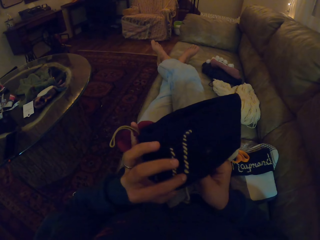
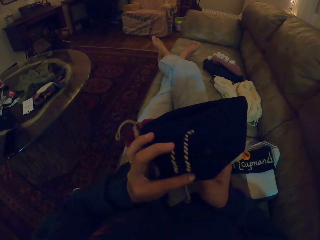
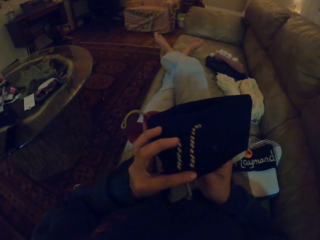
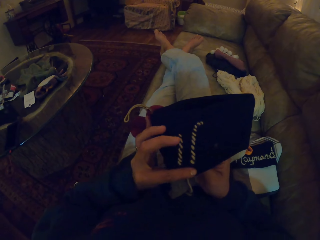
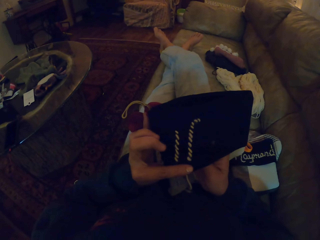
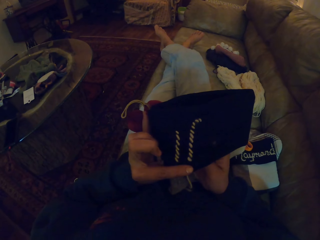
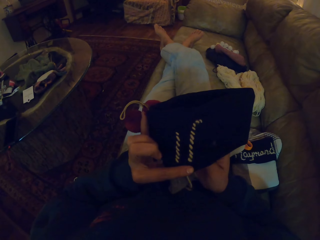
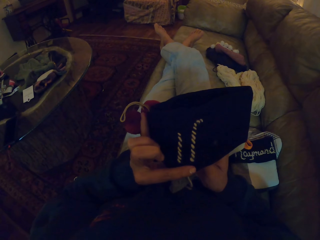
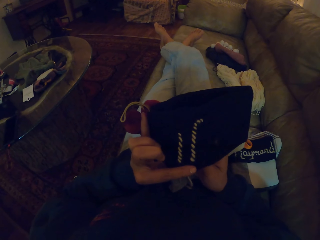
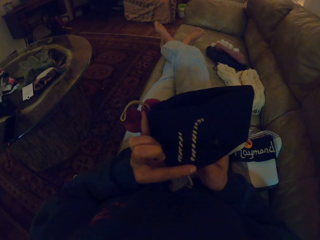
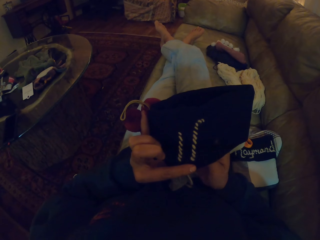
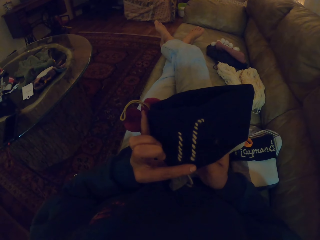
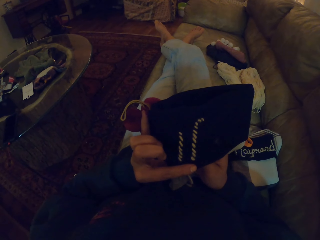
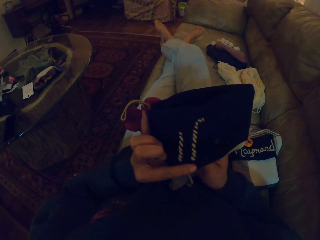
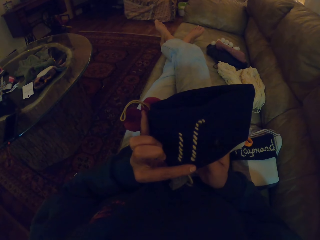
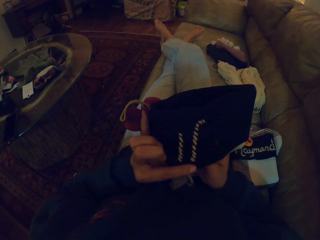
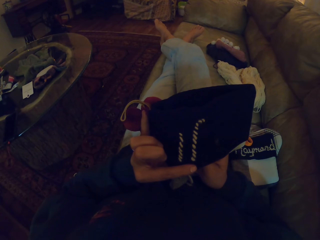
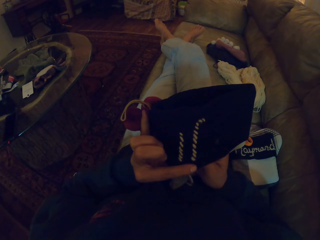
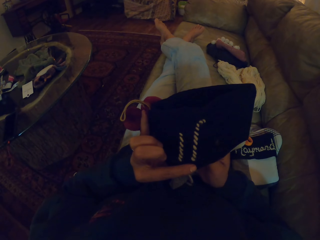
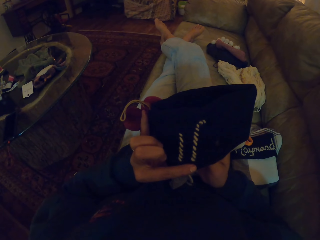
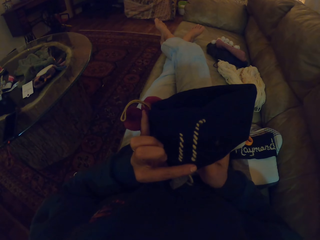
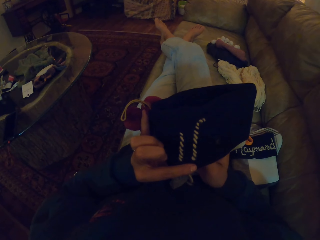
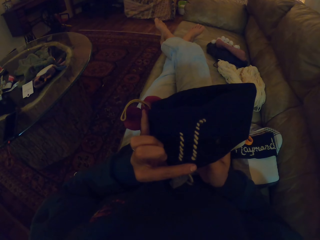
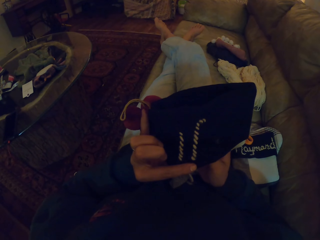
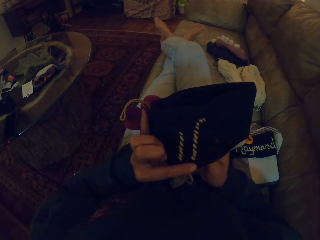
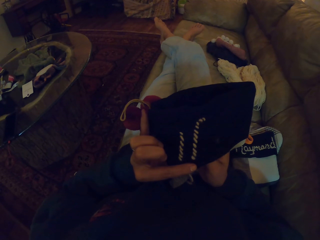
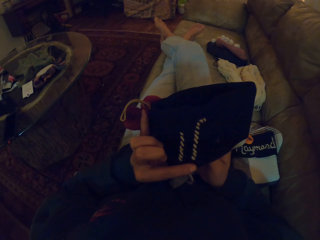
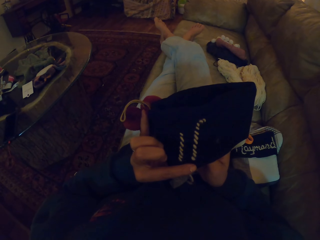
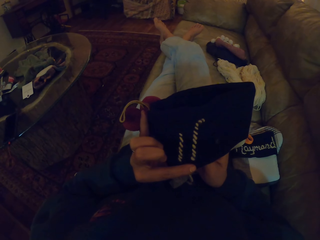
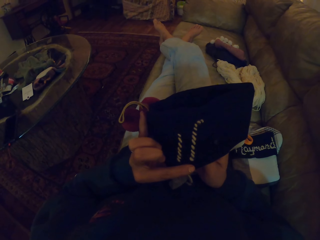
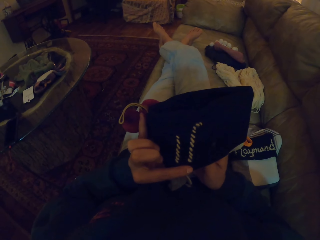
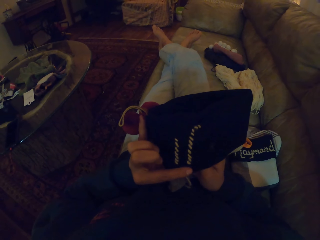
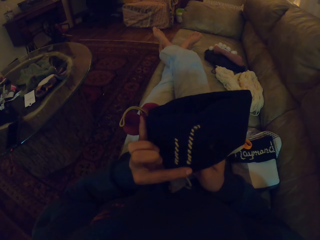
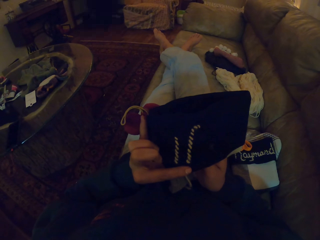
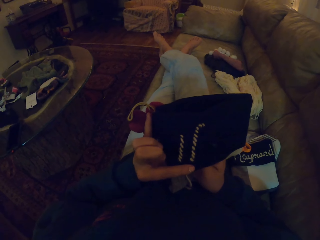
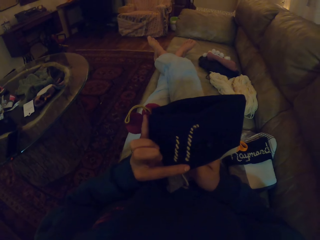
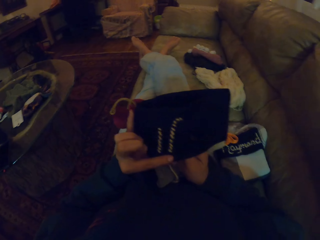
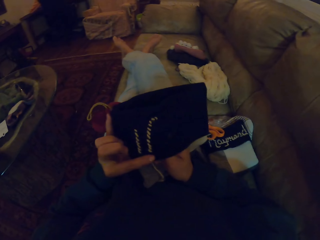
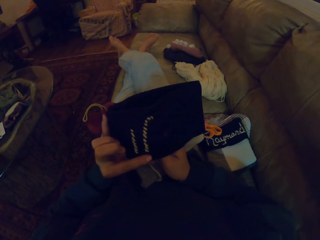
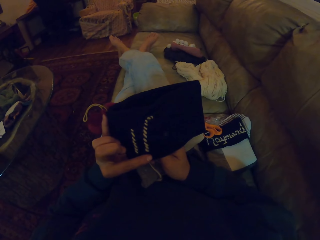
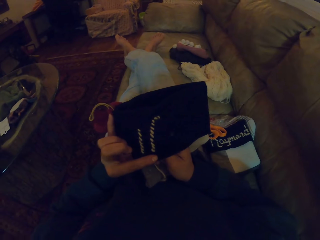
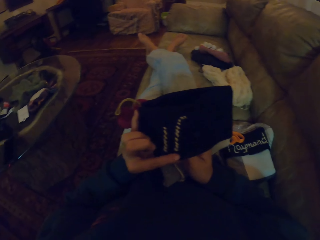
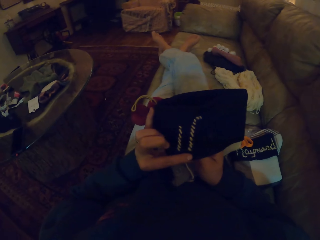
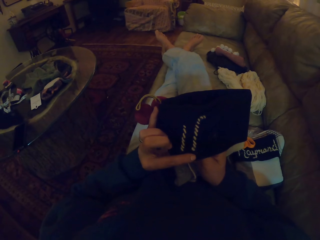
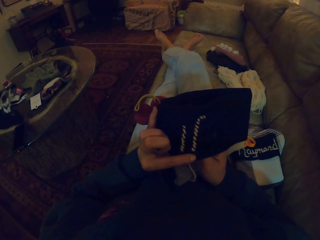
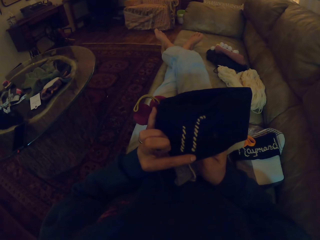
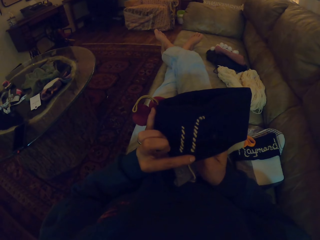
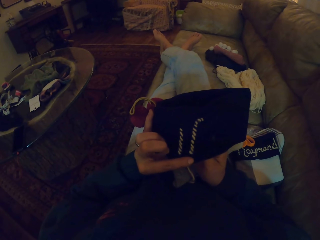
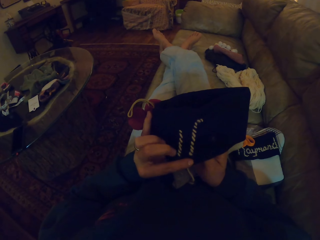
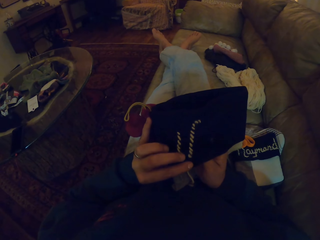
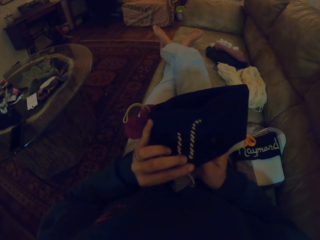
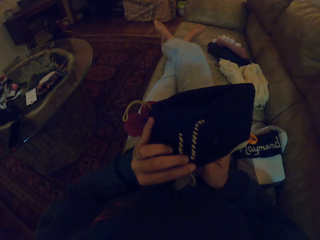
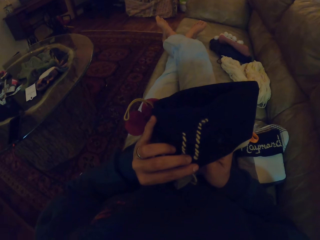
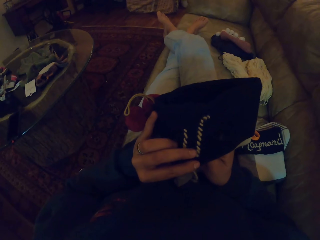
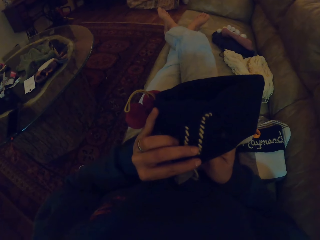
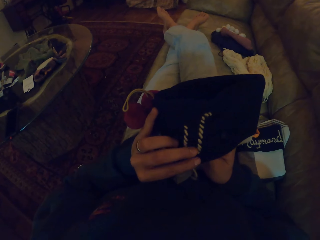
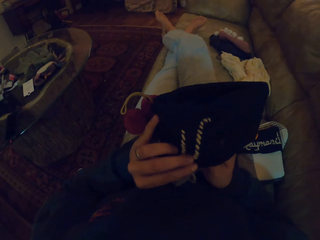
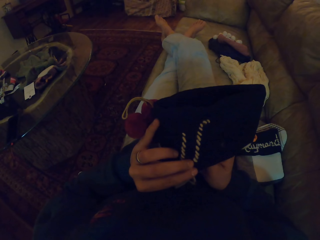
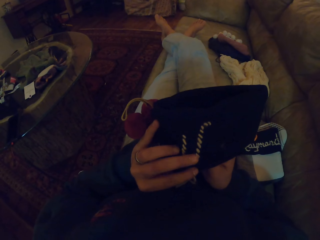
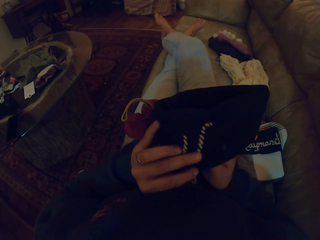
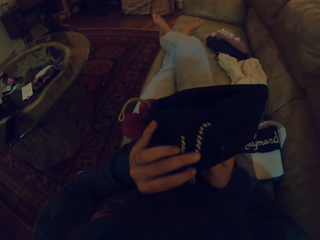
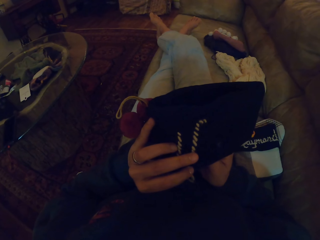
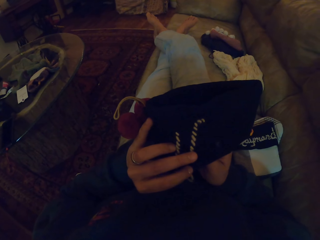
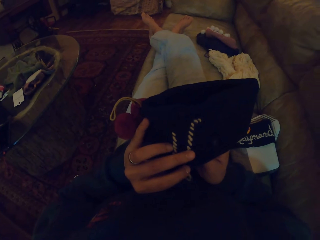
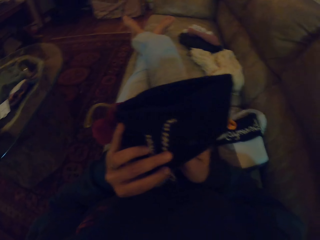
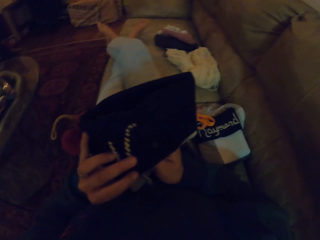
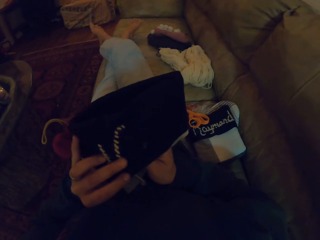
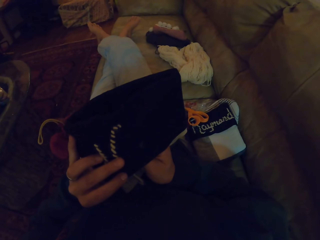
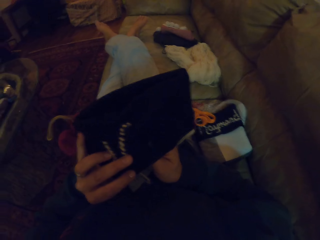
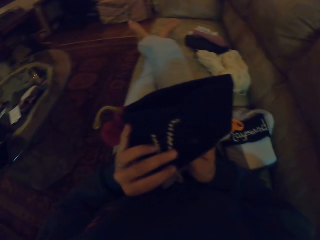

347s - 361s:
The camera wearer knits. They push the needle in the cloth with the right hand. They look around. They knit.

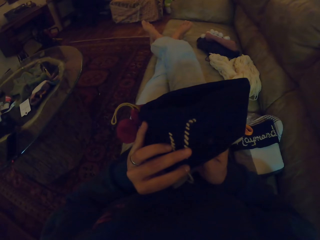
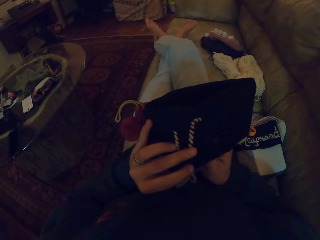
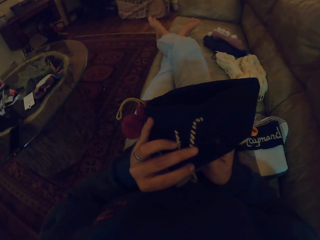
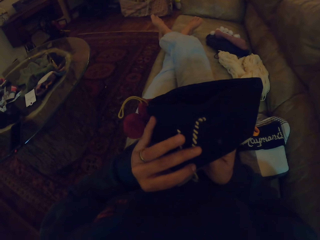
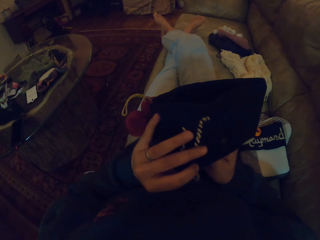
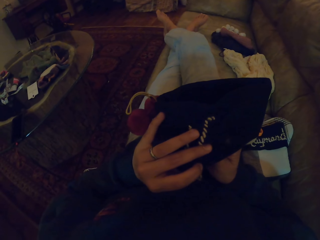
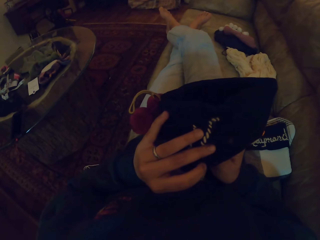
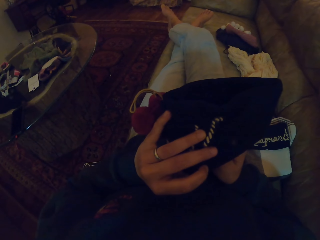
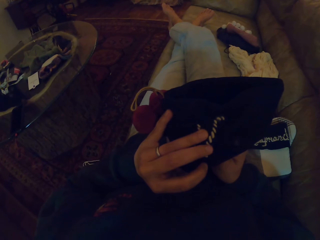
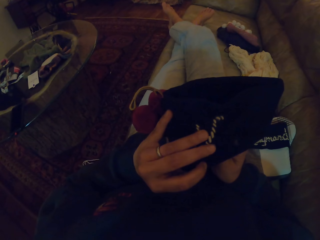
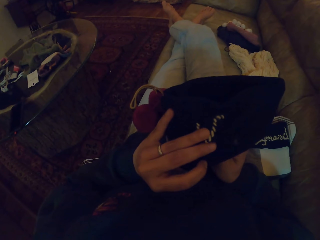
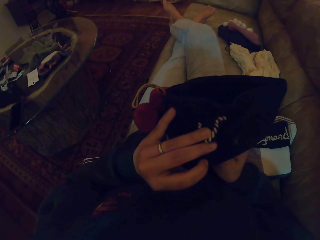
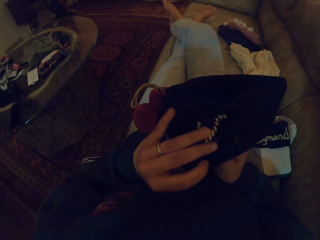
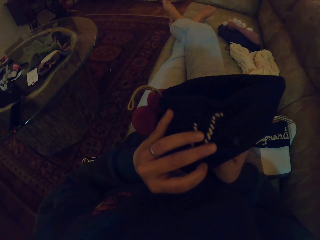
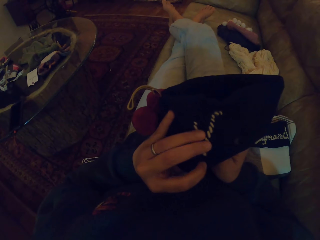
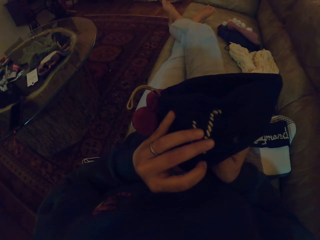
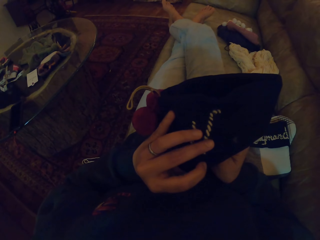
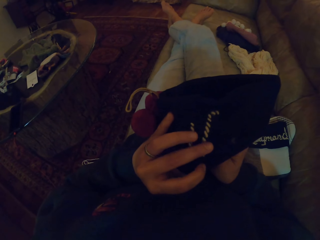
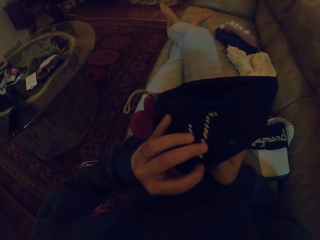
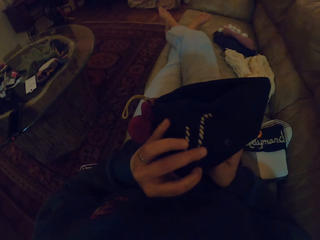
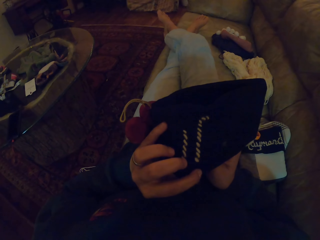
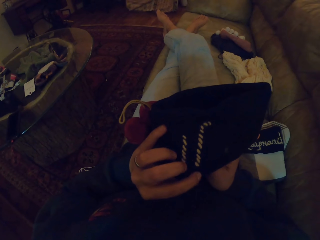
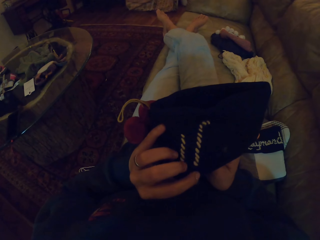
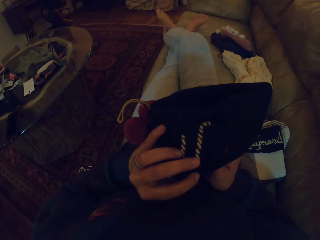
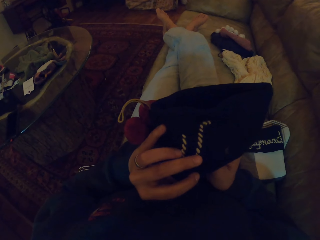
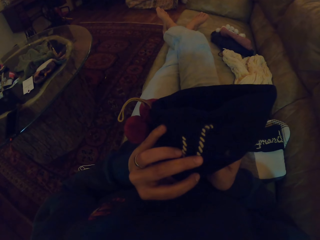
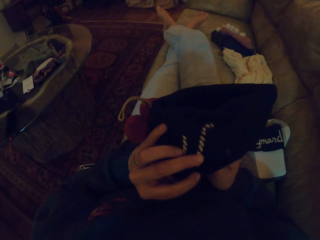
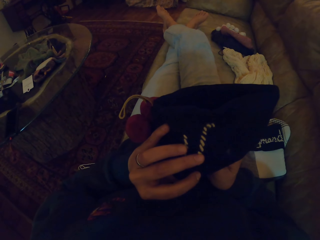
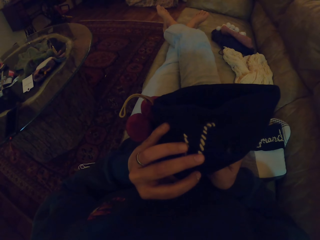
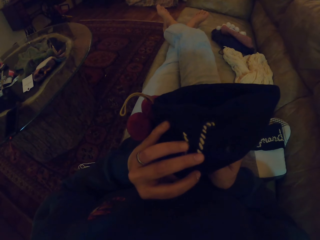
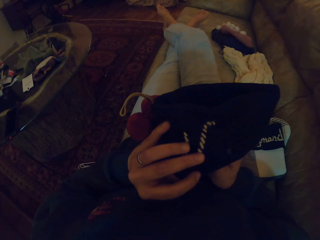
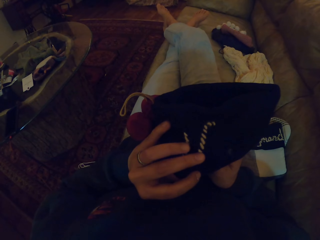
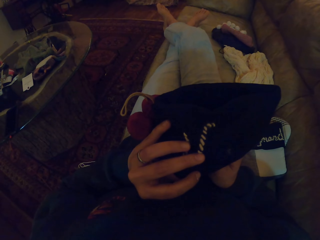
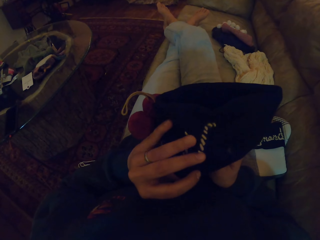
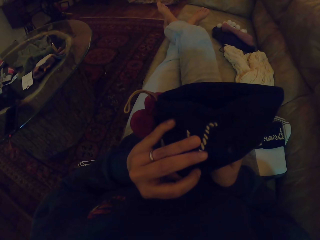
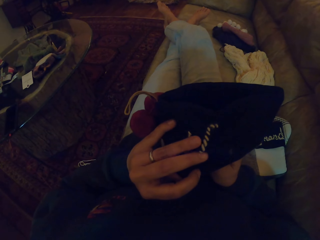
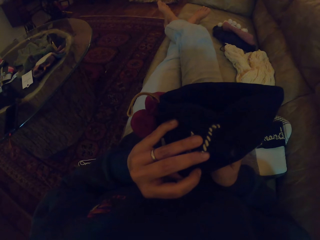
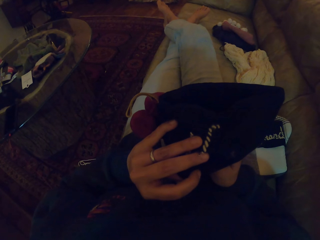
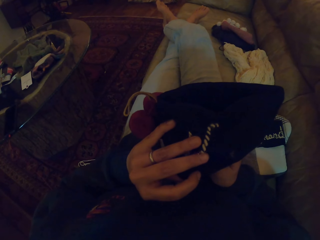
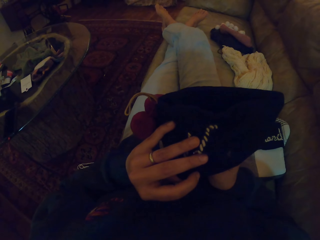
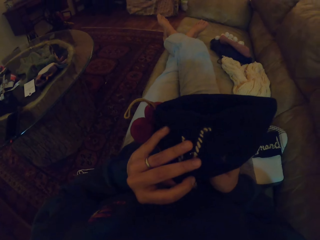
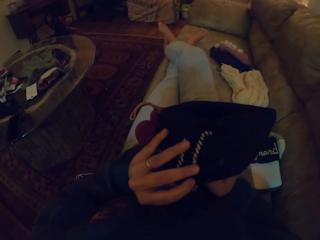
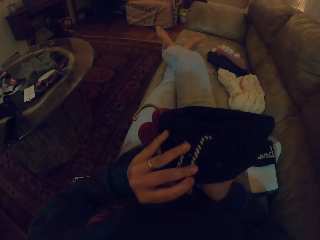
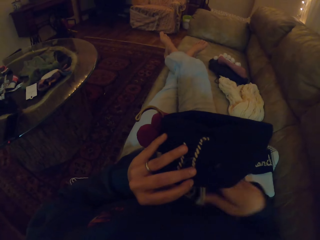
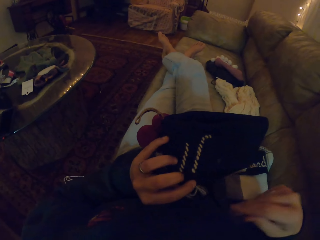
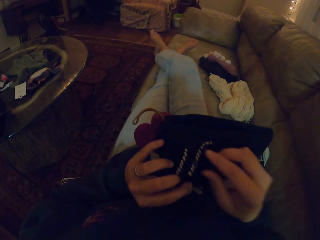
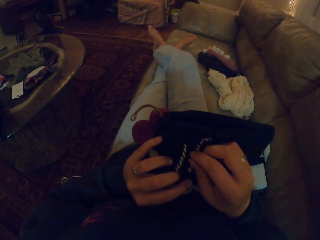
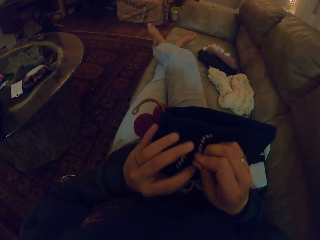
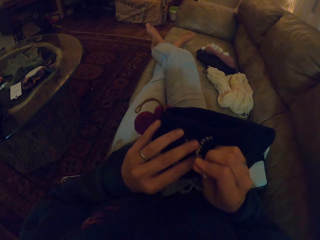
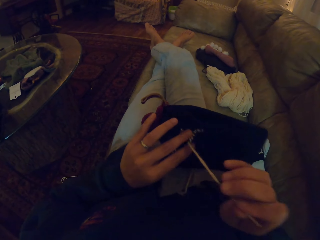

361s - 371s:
The camera wearer pulls the needle through the cloth.
